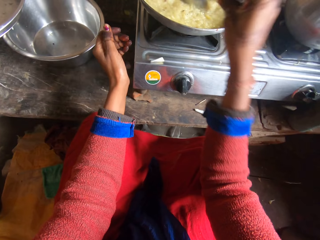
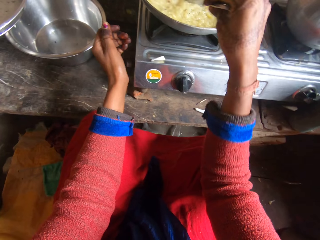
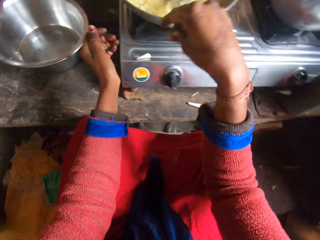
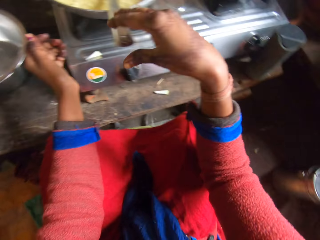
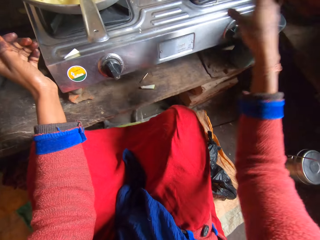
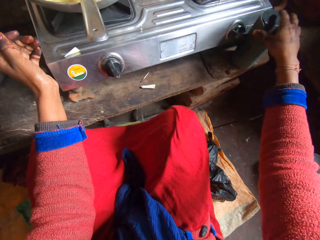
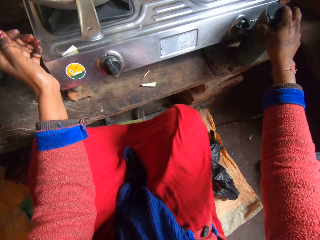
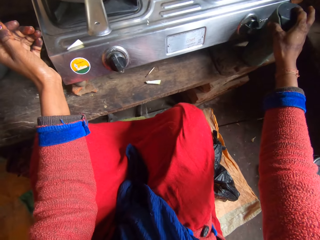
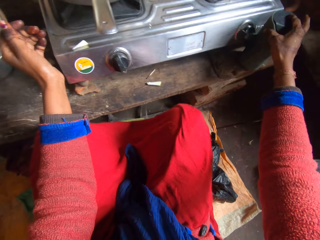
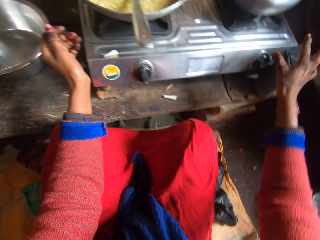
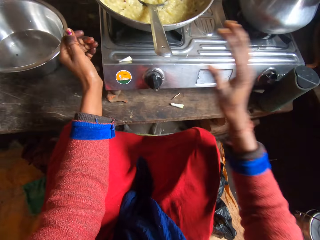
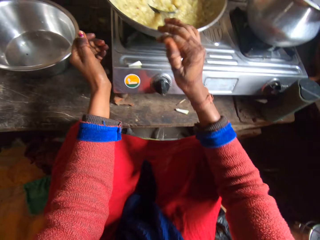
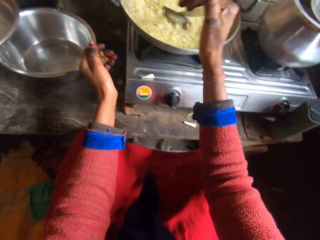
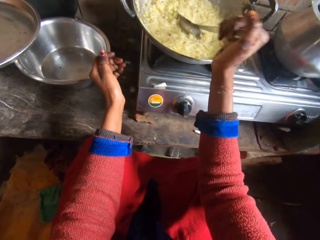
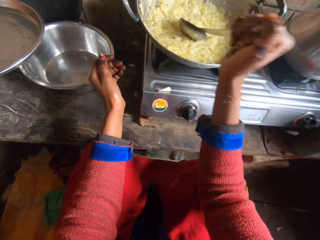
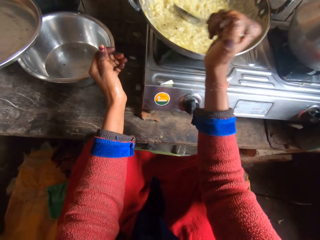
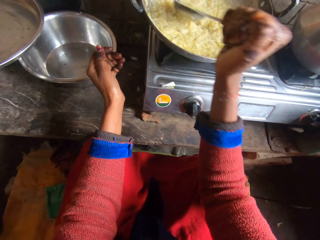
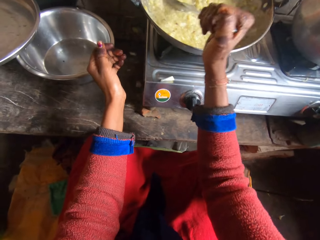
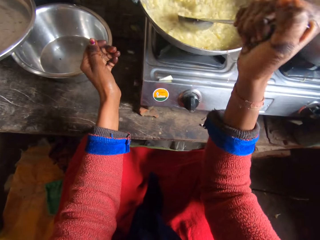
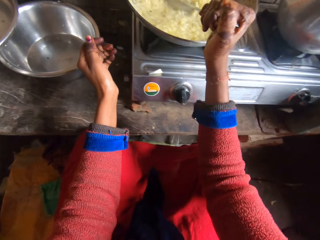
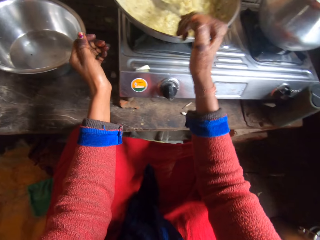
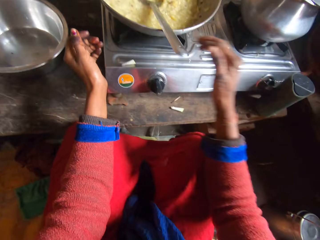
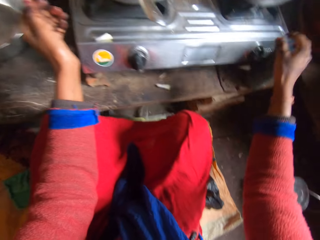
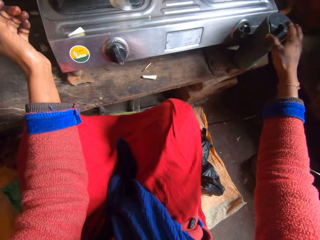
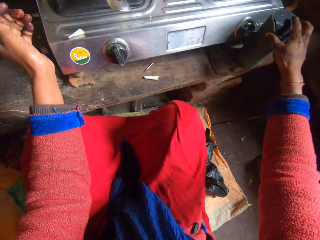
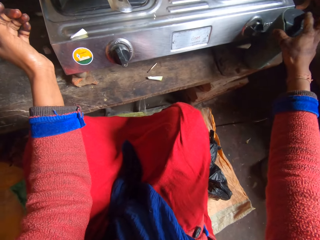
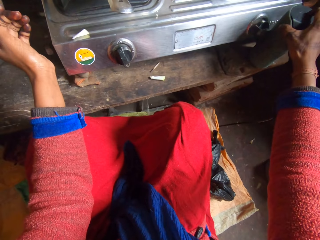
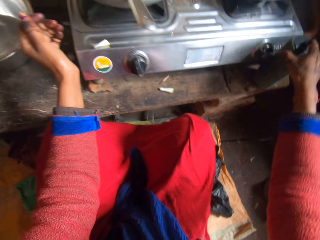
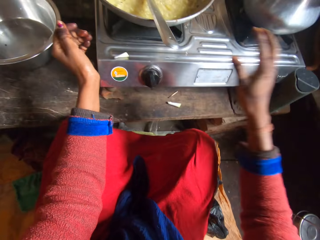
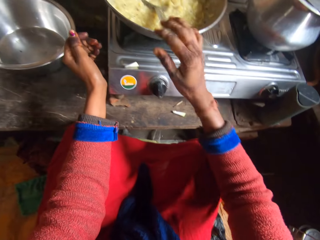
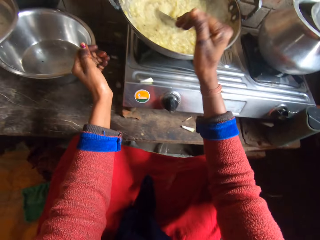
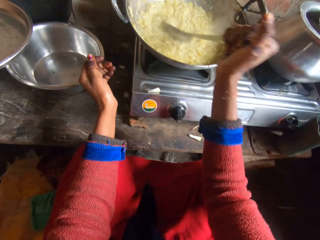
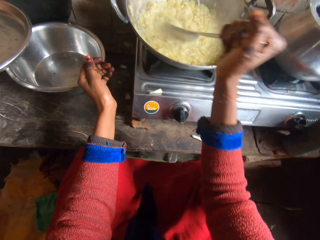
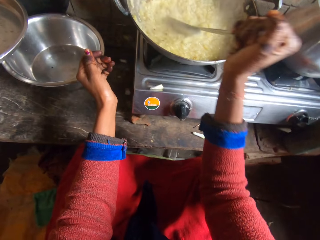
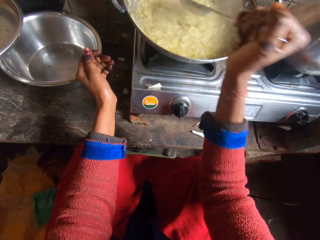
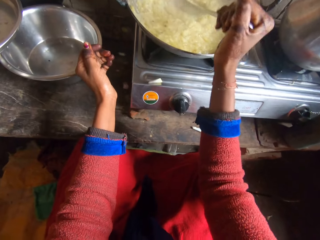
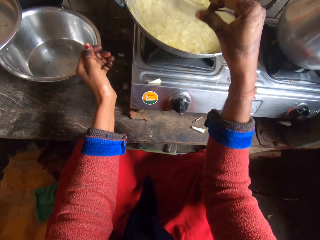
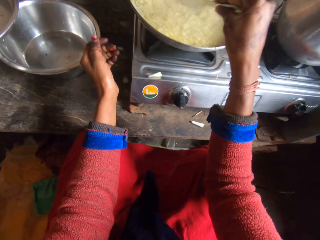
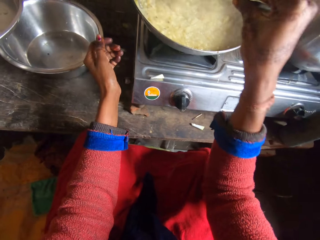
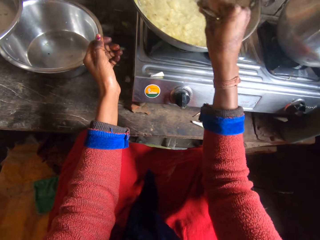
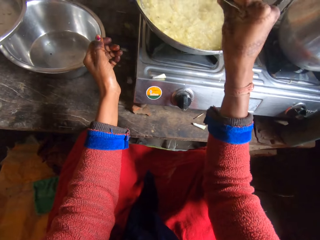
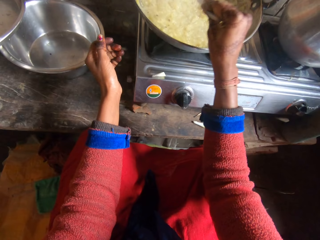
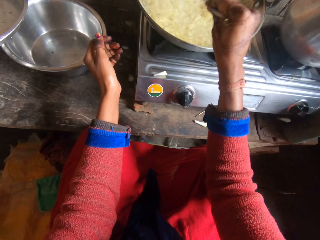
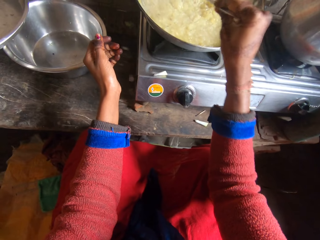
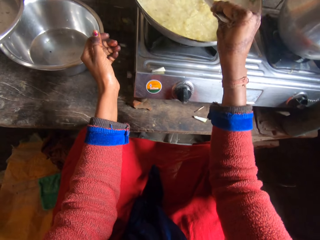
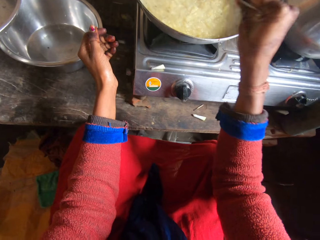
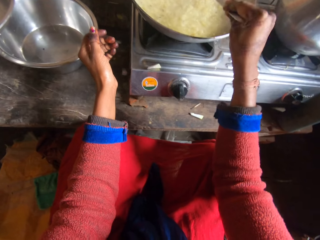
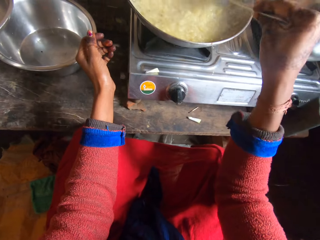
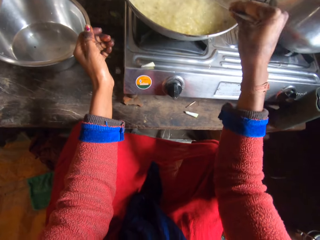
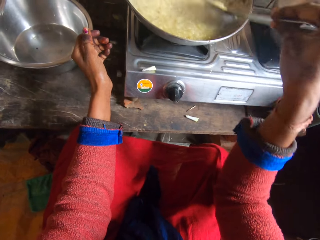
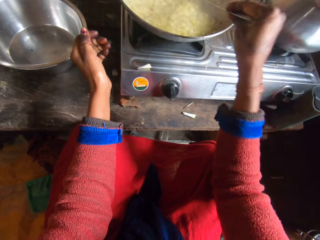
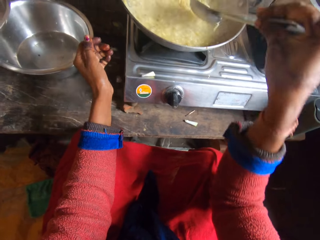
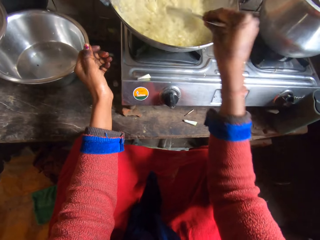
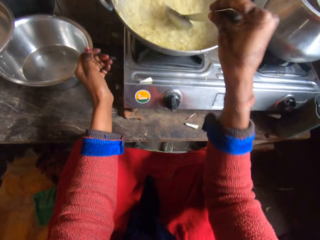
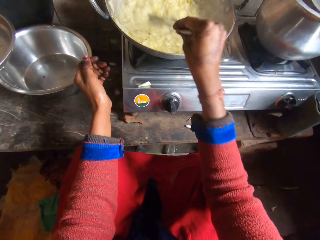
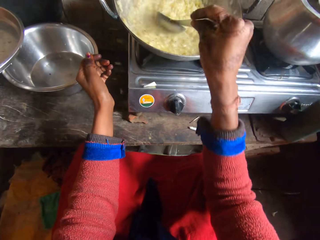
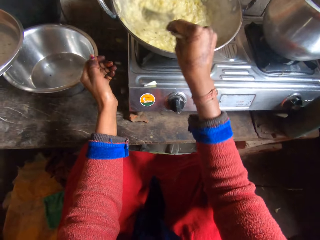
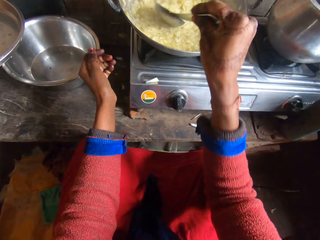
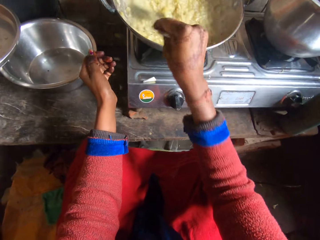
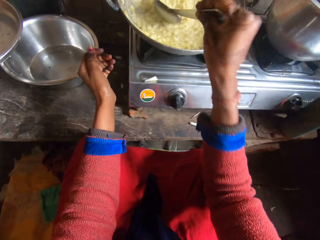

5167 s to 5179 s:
The camera wearer presses the mp3 player beside the cooker. She mashes the food in the pot with the spoon in her right hand. She stirs the food. She presses the mp3 player beside the cooker. She mashes the food in the pot with the spoon in her right hand. She stirs the food.

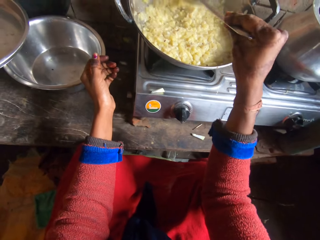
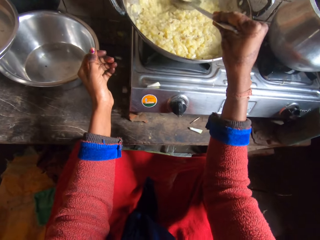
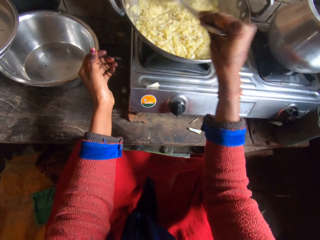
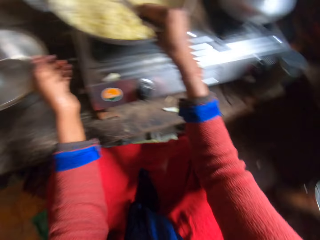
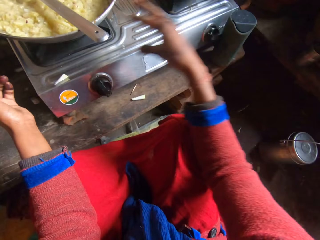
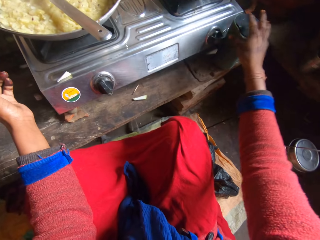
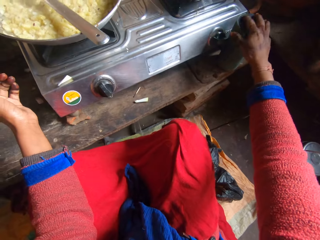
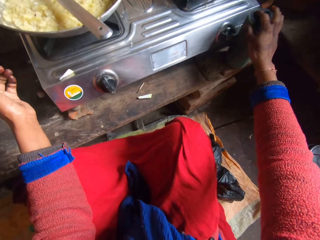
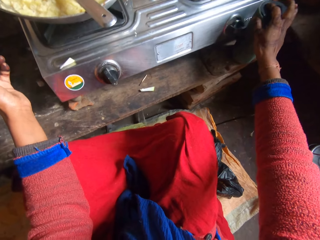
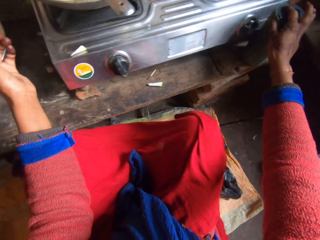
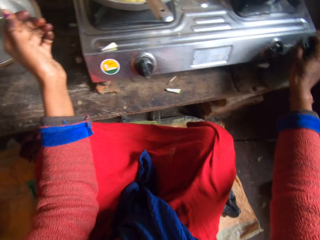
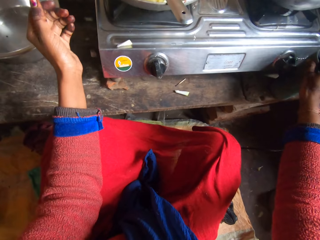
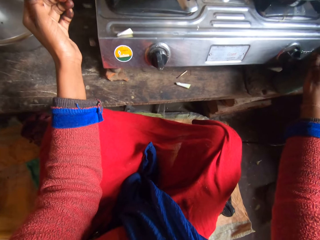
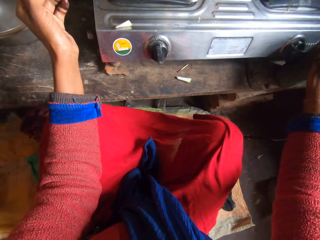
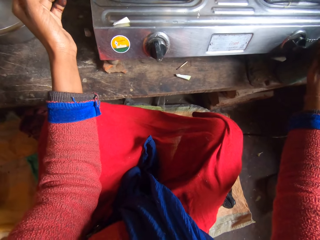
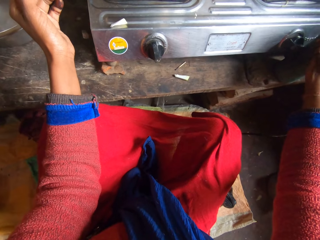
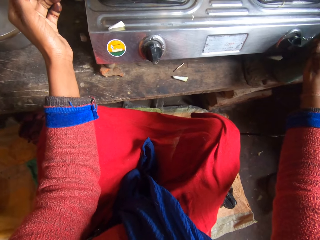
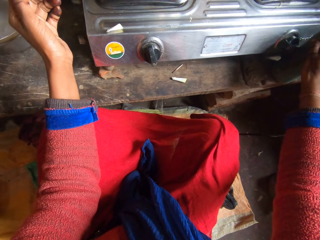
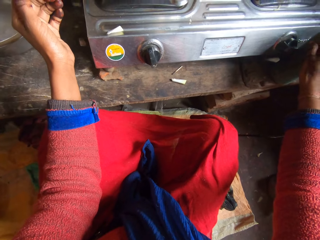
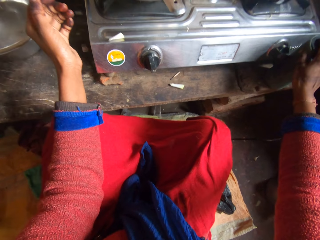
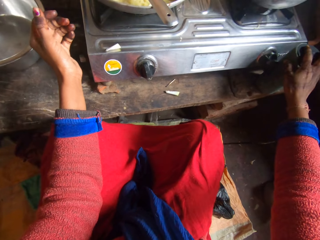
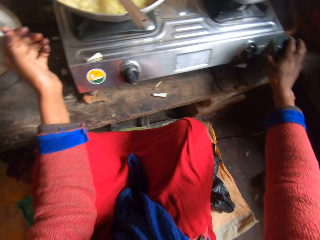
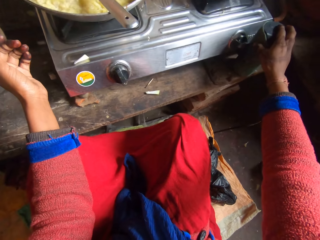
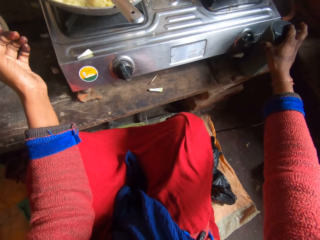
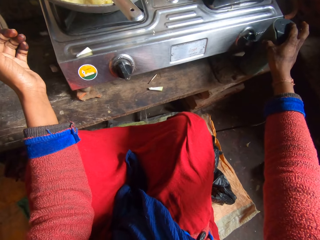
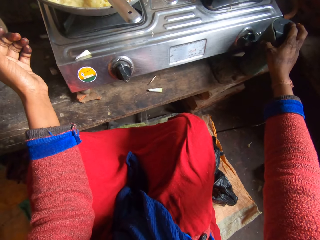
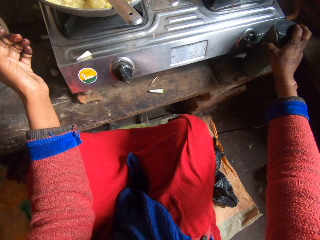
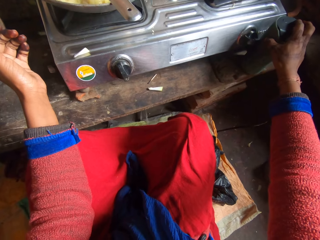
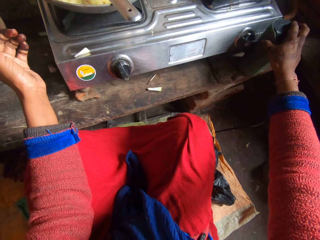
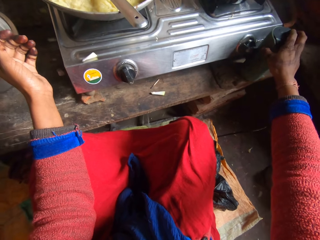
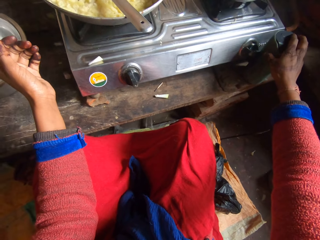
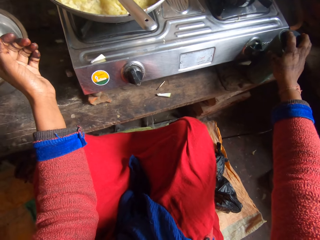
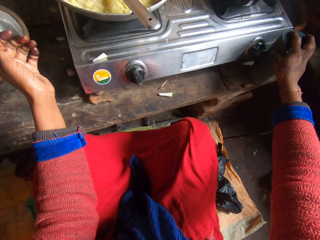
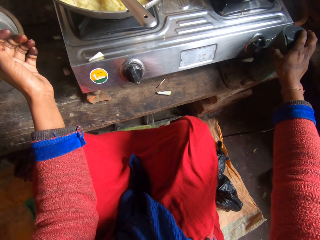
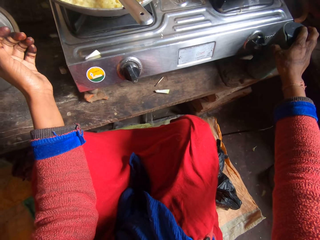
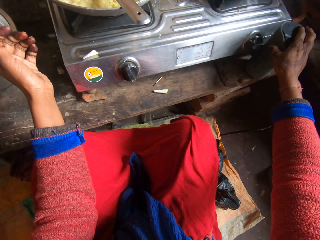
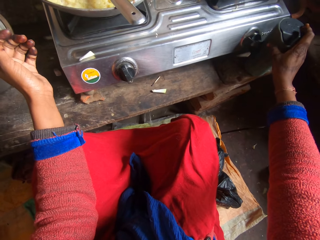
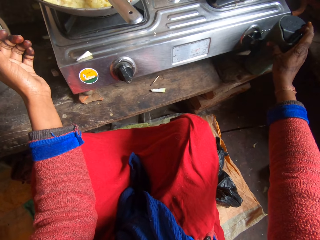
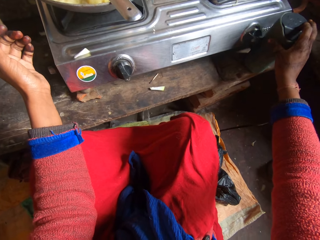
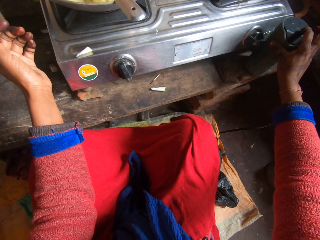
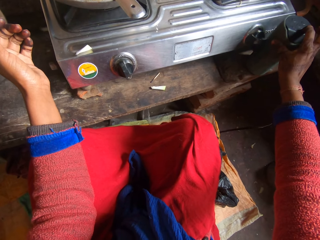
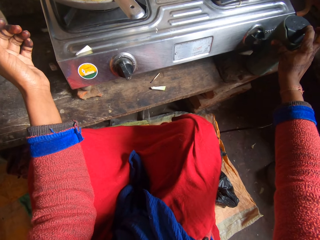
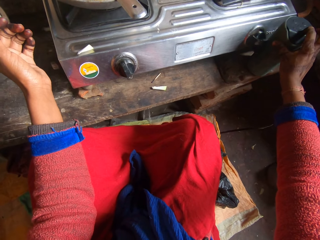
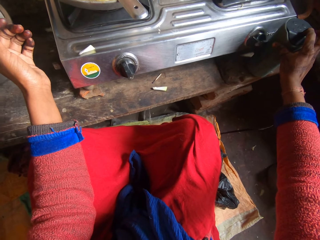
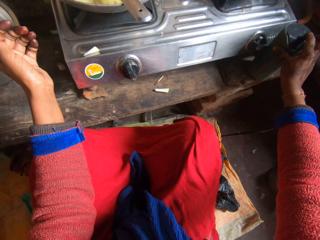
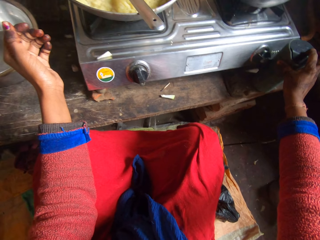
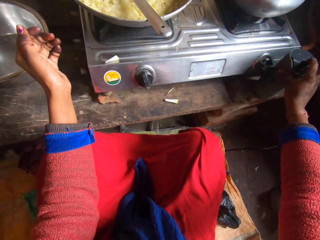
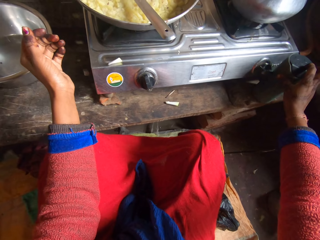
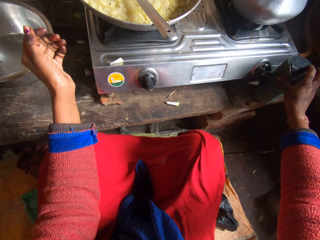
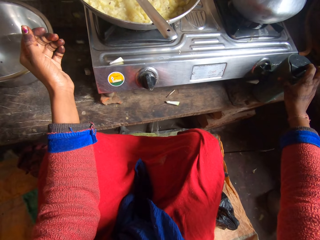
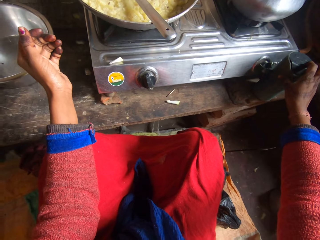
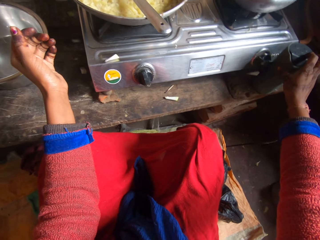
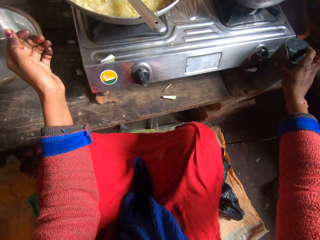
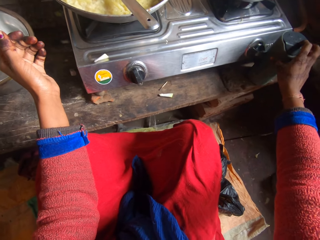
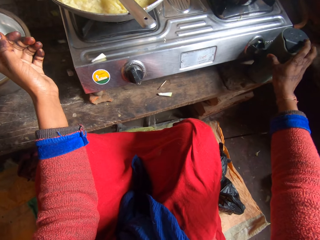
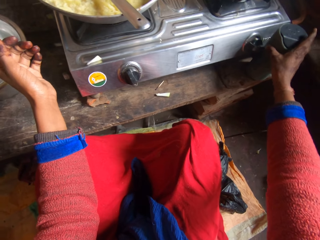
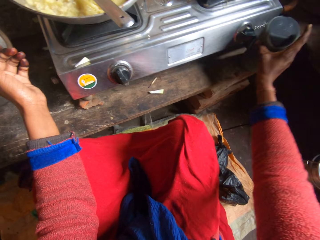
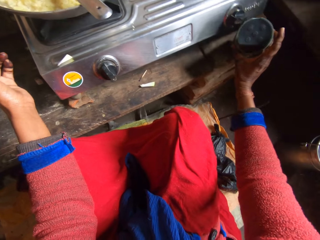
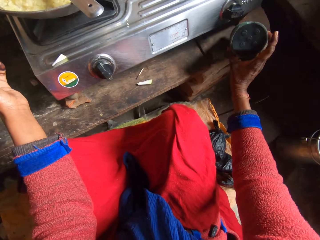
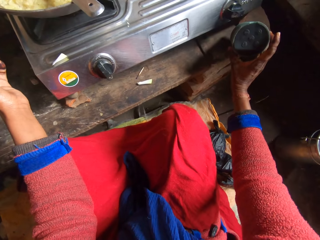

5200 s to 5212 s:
The camera wearer presses the mp3 player beside the cooker.
